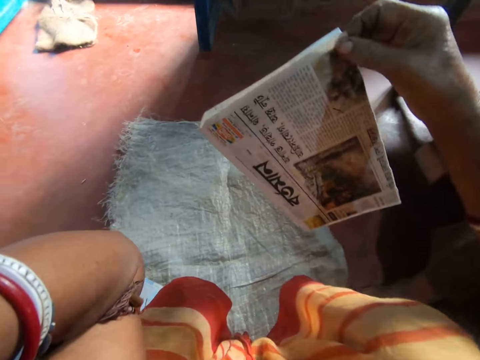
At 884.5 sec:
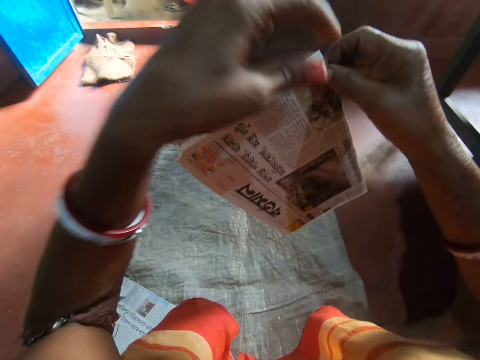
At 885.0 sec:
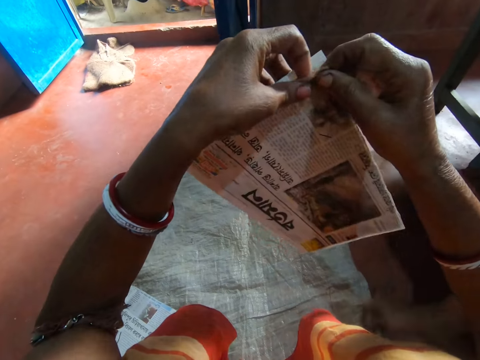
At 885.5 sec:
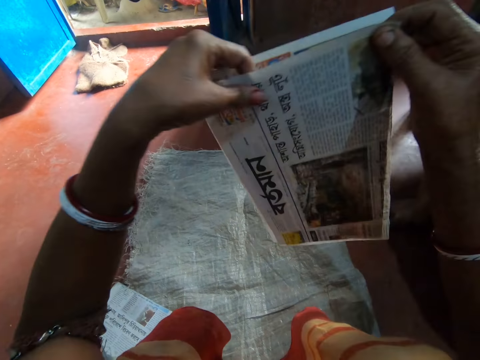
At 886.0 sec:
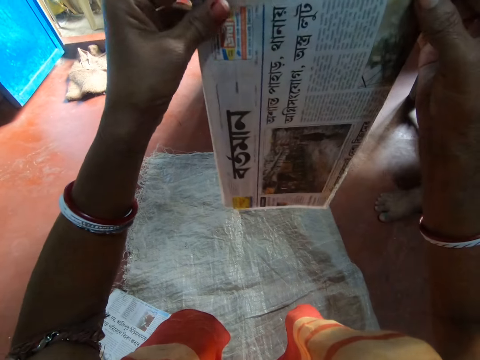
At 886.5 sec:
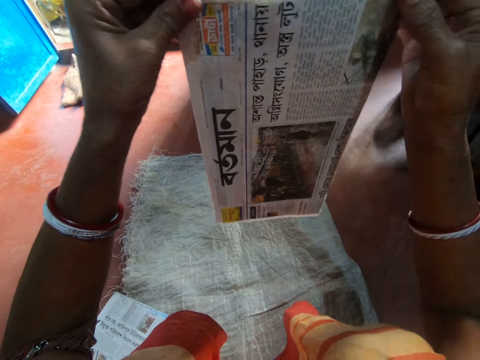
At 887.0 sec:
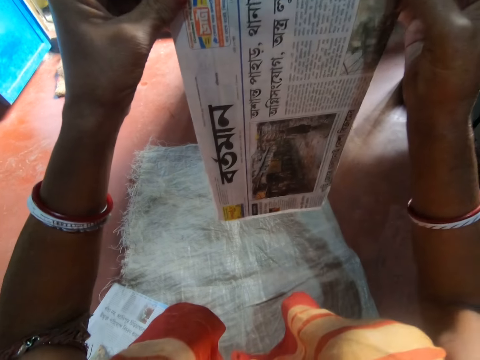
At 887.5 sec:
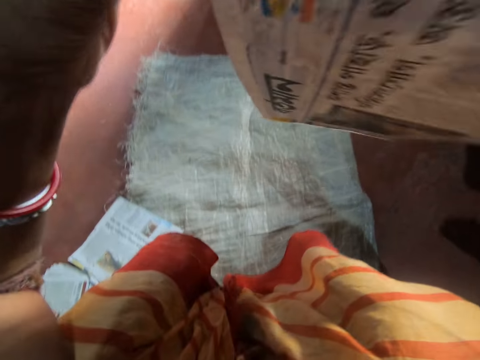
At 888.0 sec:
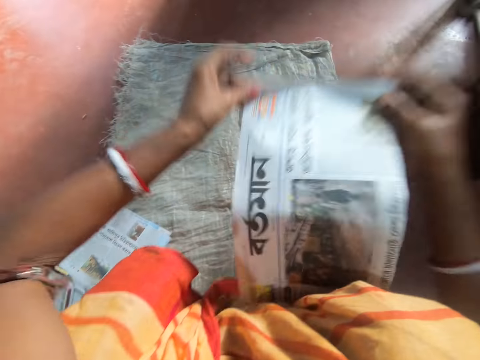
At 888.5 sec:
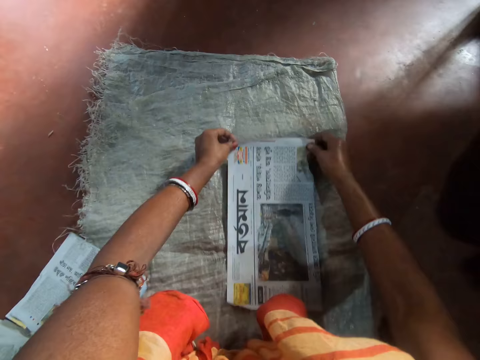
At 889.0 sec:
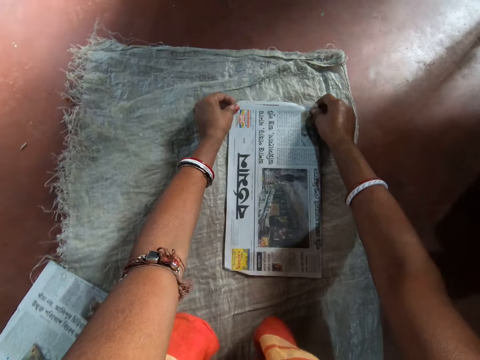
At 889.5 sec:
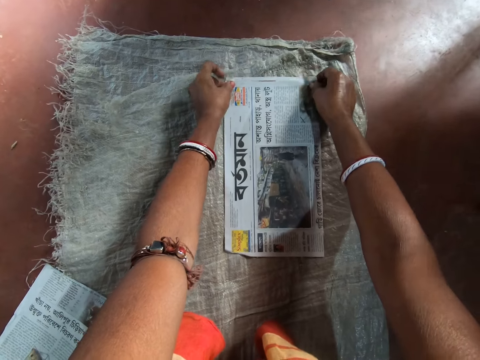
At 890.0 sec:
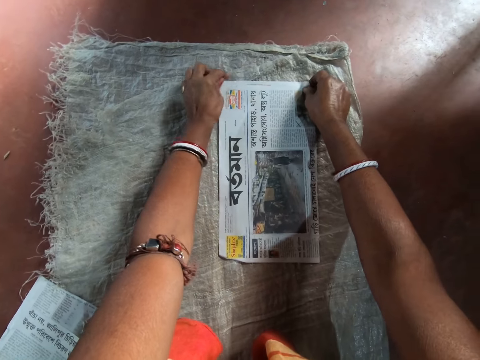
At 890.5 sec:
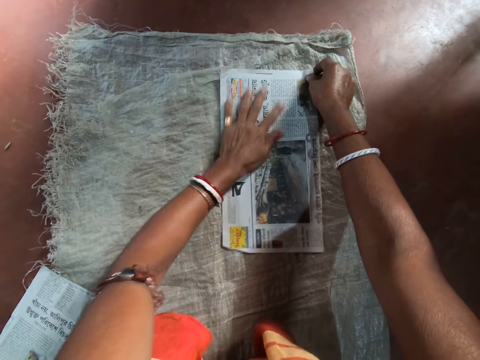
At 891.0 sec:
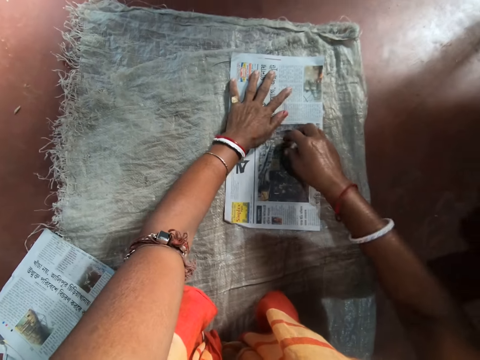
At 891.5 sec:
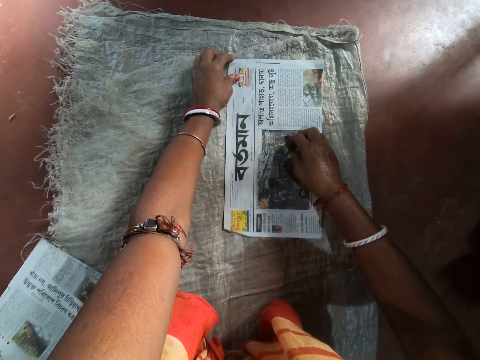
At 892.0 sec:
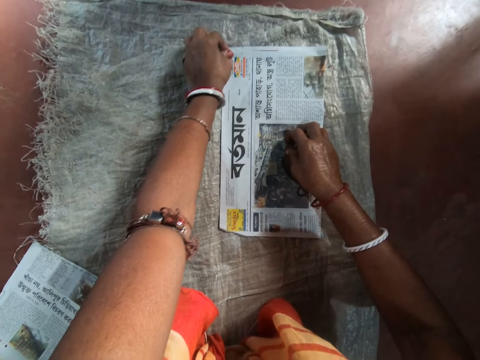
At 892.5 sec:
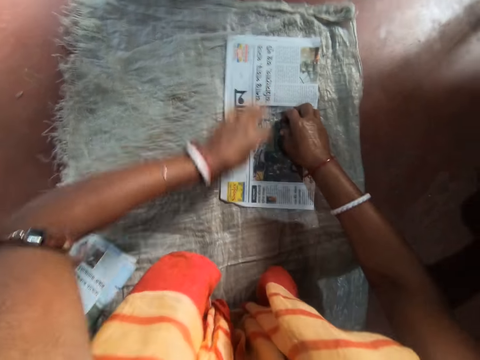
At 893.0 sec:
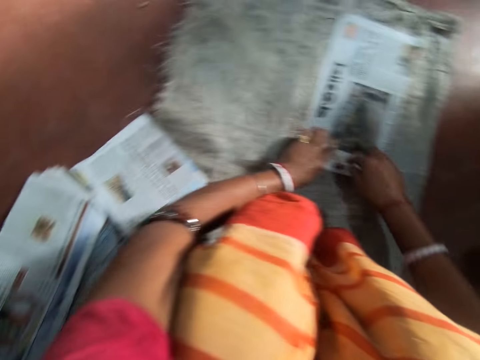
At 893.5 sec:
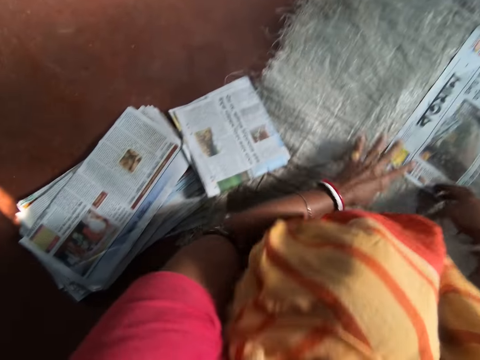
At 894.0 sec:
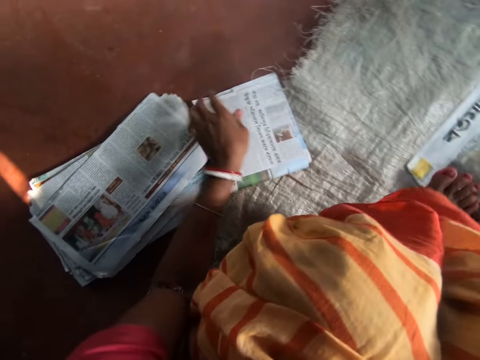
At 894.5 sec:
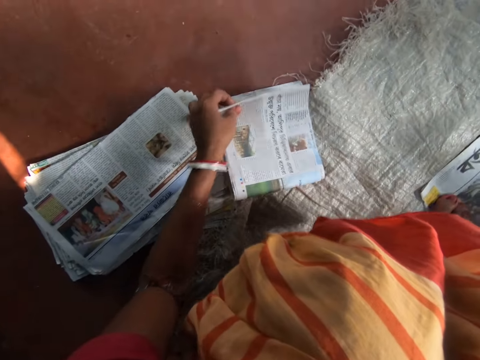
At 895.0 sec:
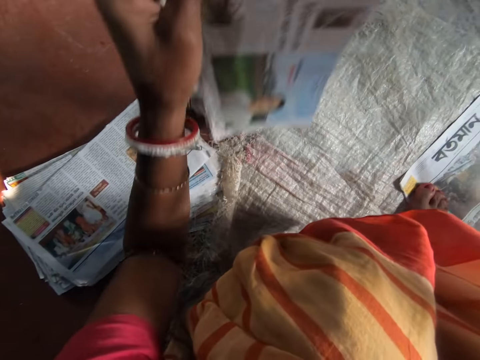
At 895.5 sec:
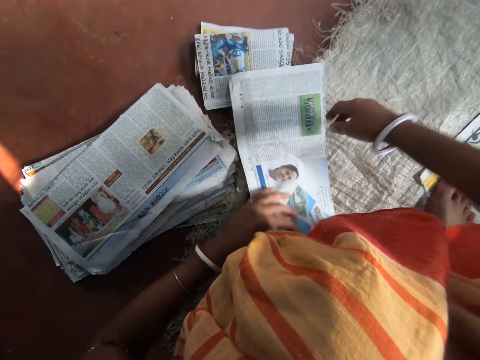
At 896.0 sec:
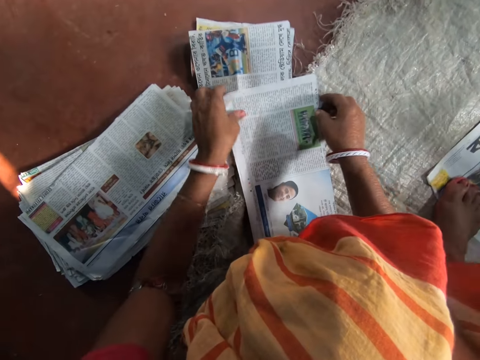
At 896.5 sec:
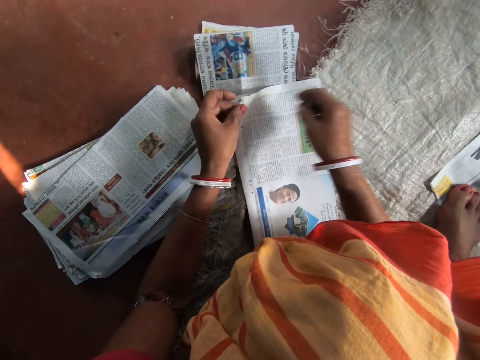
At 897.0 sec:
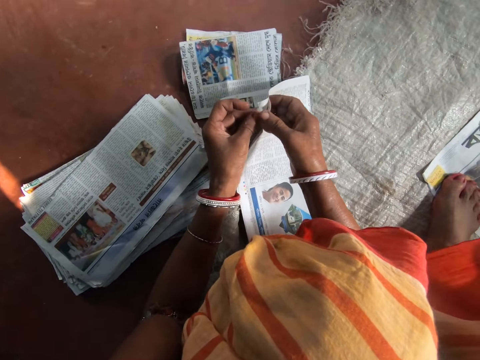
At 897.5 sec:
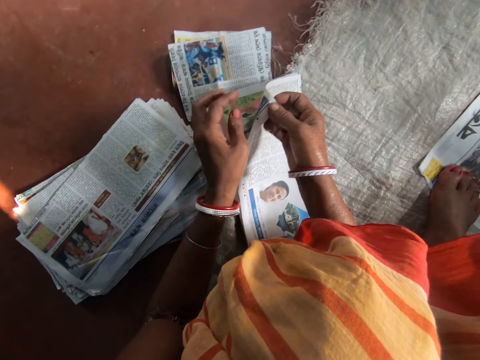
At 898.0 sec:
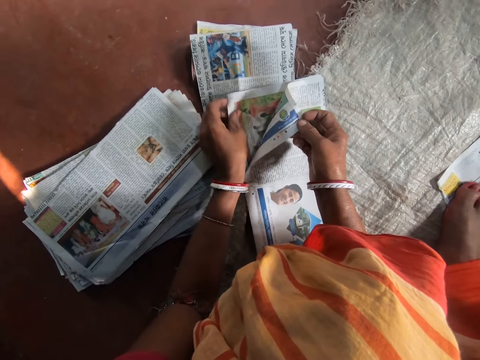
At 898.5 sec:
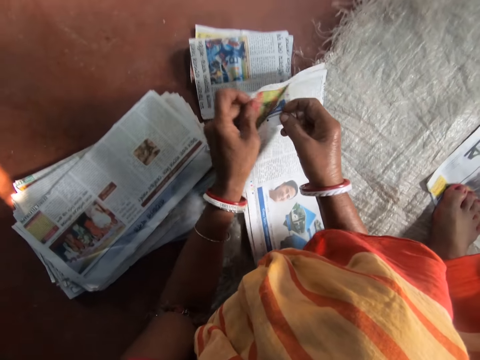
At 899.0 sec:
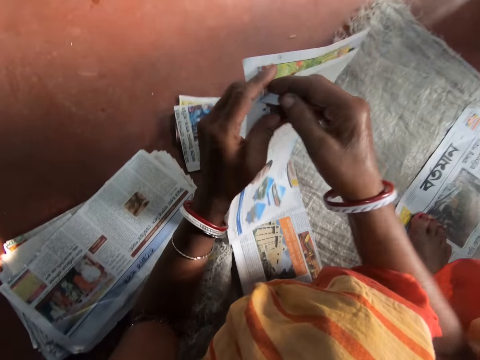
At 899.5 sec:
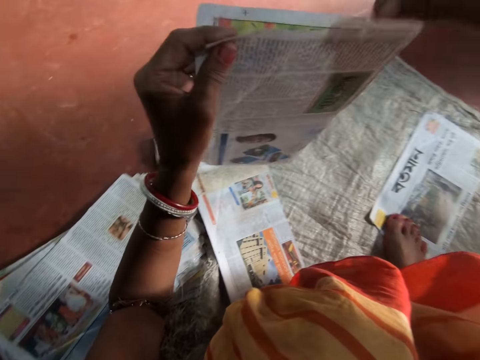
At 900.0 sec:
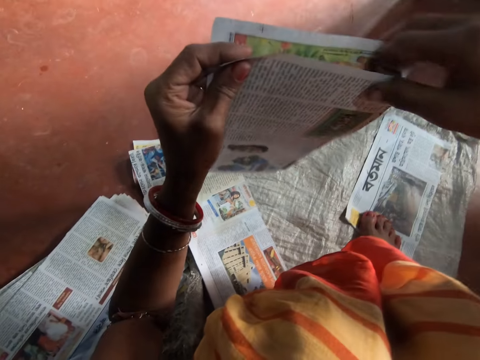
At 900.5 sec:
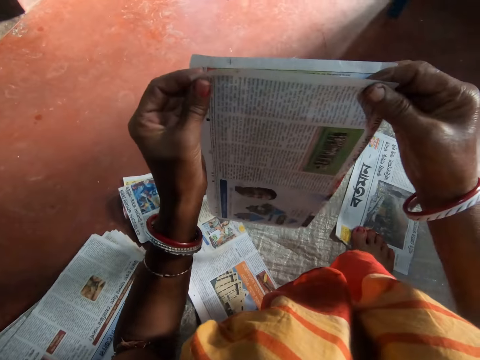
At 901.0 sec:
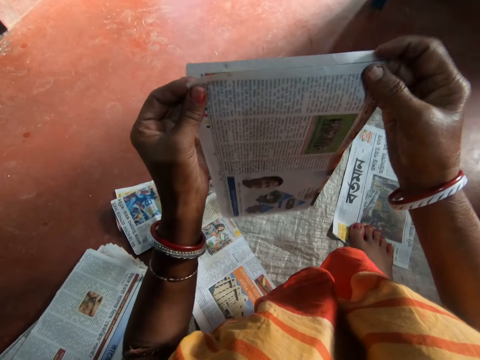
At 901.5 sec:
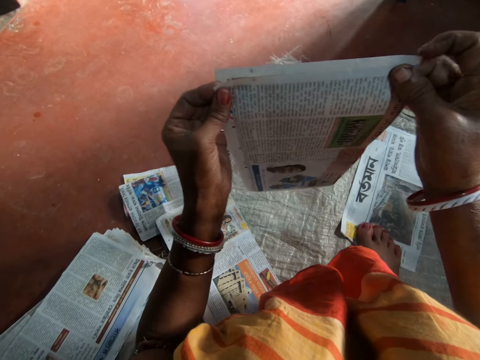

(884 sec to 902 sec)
The camera wearer adjusts the newspaper in her right hand with her left hand. She drops the newspaper on the sack with her hands. She holds the newspaper on the sack with her right leg. She picks a newspaper from the pack of newspapers on the sack with her left hand. She checks the newspaper on the sack with her hands. She selects pieces of magazine. She picks the newspaper from the sack with her hands. She adjusts the newspaper in her left hand with her right hand.

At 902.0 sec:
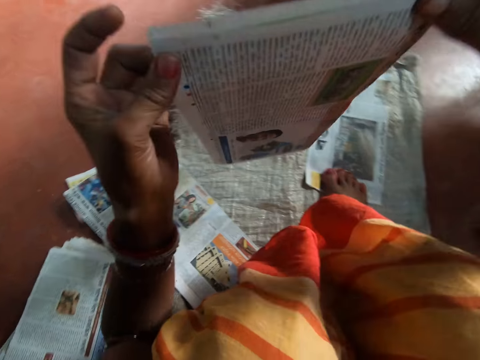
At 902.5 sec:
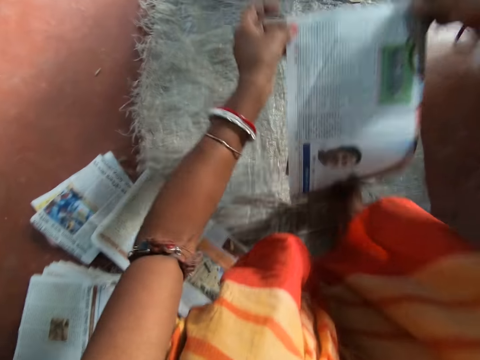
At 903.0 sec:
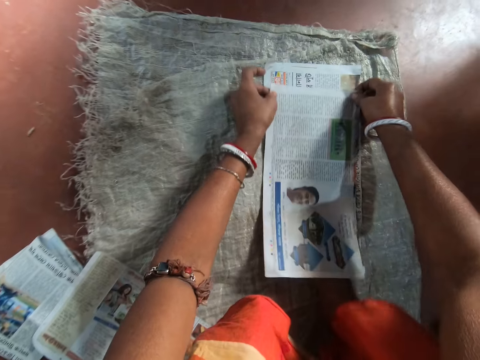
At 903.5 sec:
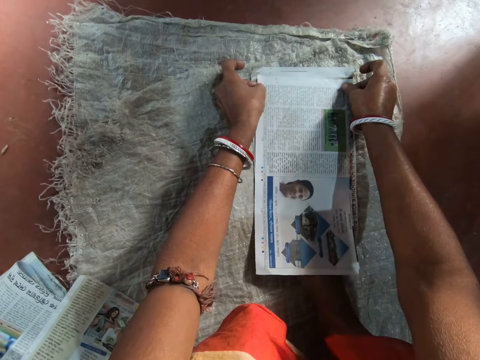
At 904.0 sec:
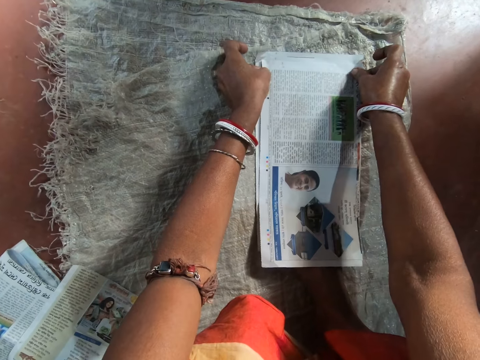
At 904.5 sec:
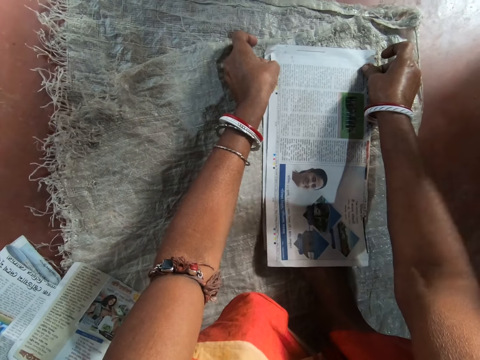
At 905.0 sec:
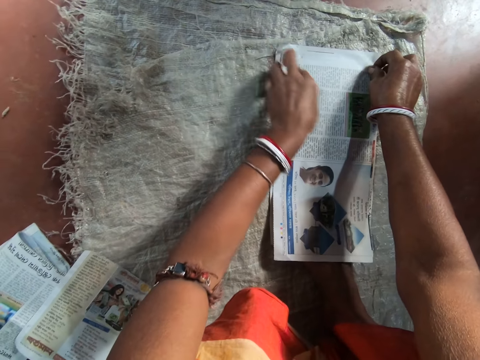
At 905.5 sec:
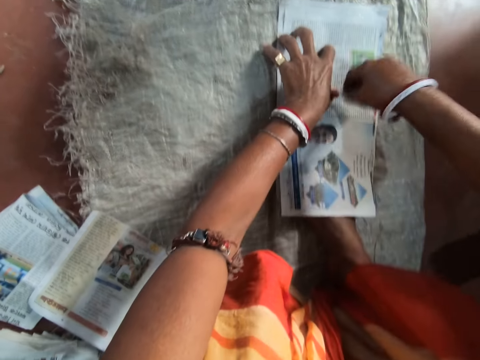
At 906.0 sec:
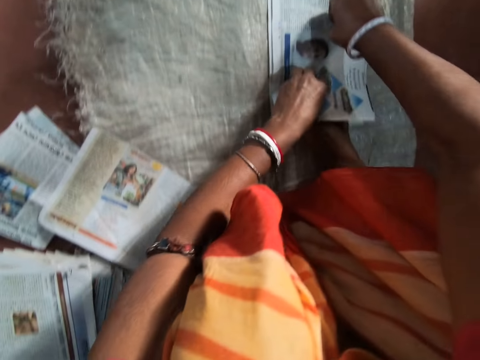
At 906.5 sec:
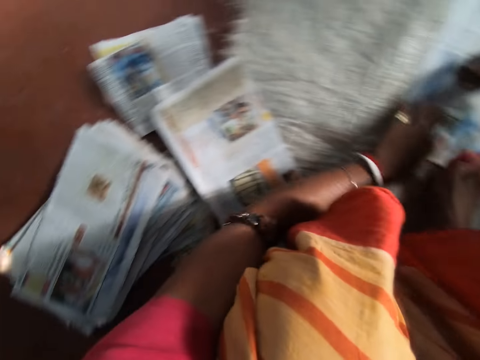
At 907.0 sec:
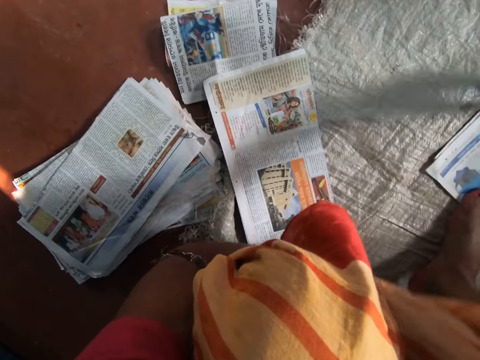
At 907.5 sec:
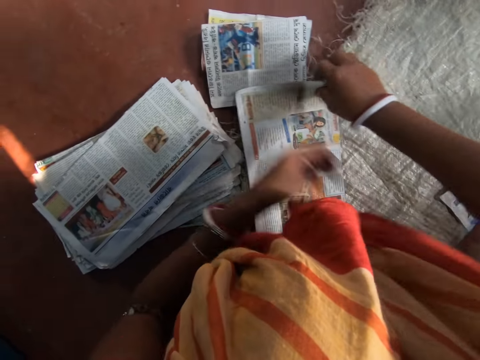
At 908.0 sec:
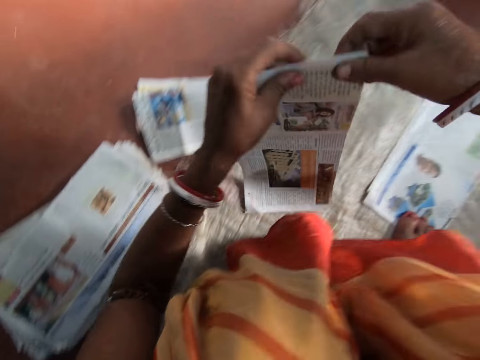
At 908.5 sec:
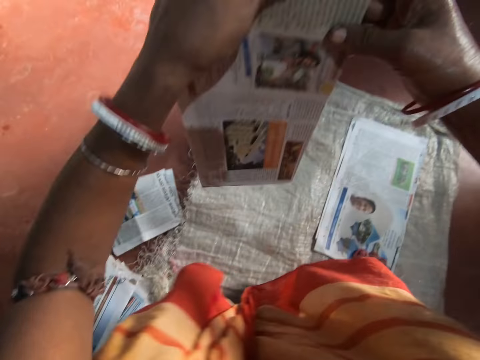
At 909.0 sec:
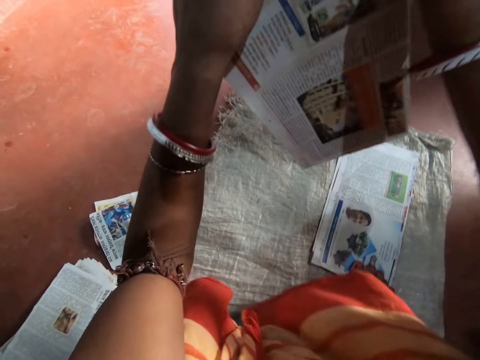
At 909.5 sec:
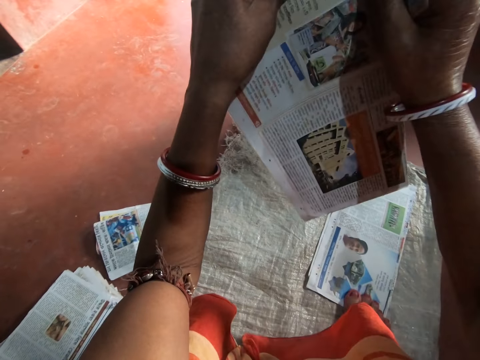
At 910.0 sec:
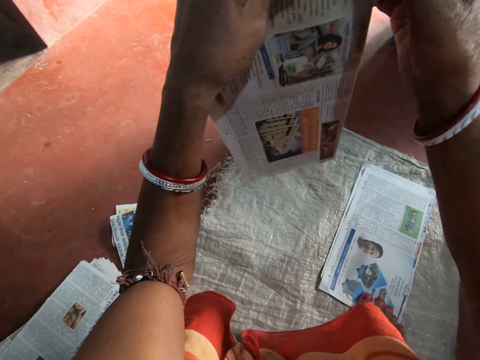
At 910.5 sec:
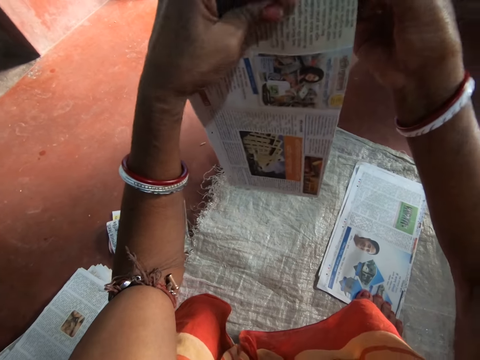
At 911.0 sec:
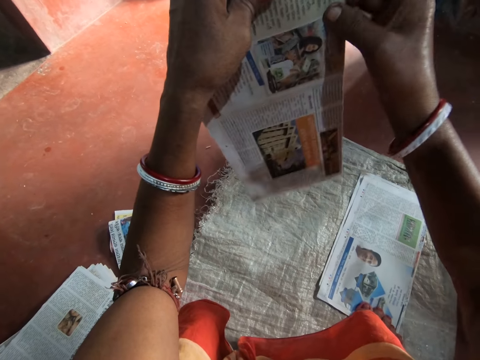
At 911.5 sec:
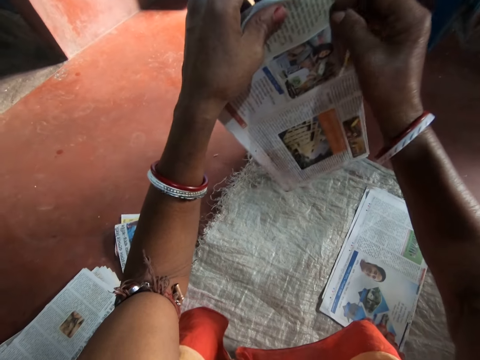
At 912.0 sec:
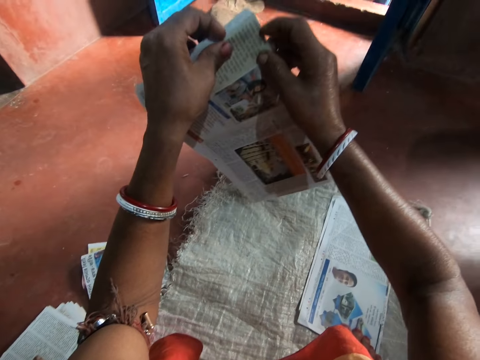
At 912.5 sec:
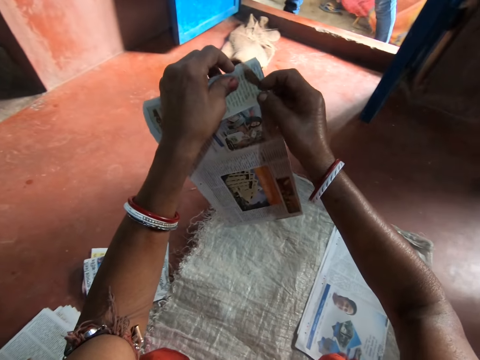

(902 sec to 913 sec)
The camera wearer places the newspaper on the sack with her hands. She interacts with the girl. She holds the newspaper on the sack with her right leg. She picks a newspaper from the sack with her right hand. She checks the newspaper with her hands.
